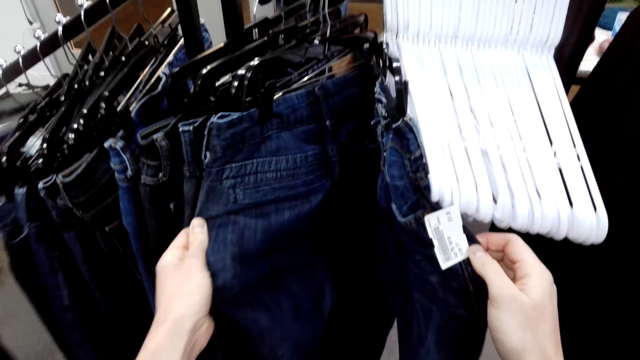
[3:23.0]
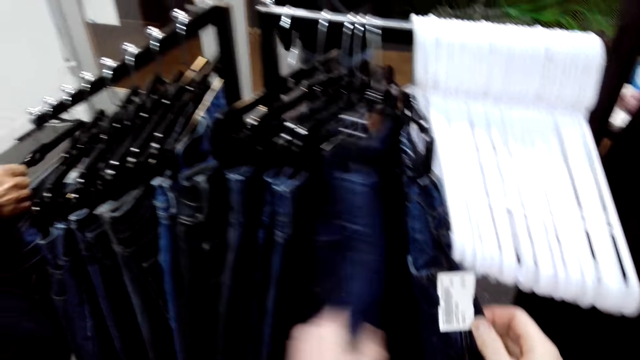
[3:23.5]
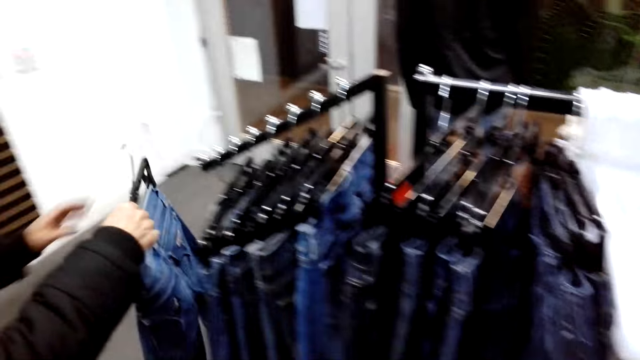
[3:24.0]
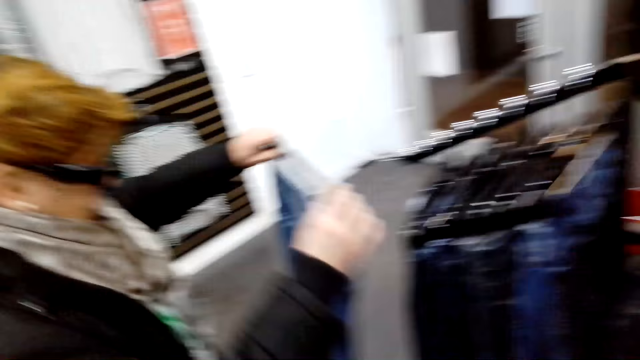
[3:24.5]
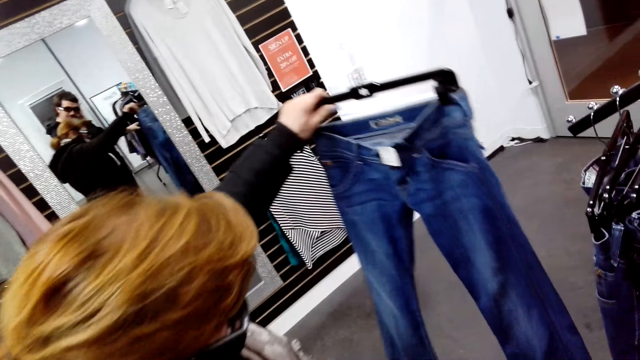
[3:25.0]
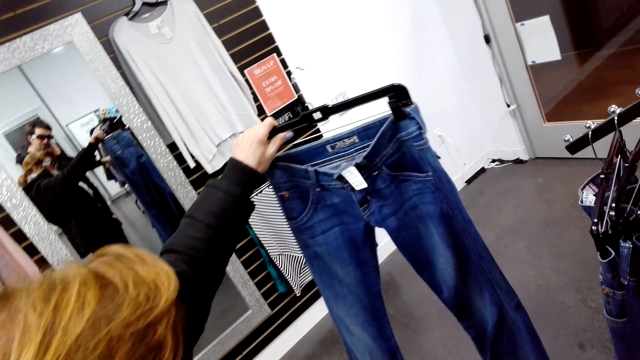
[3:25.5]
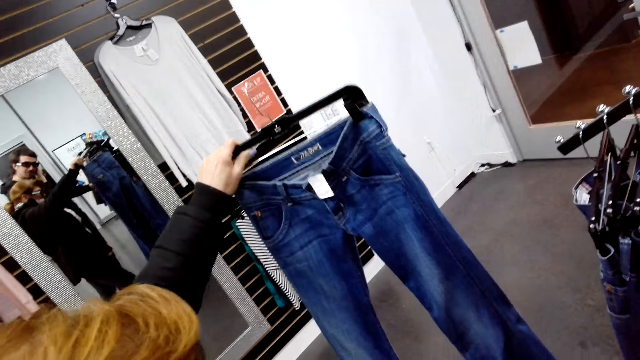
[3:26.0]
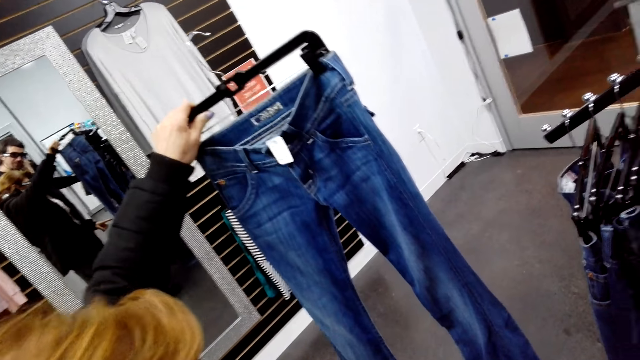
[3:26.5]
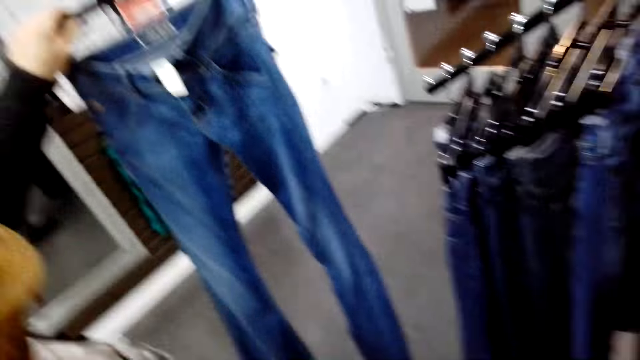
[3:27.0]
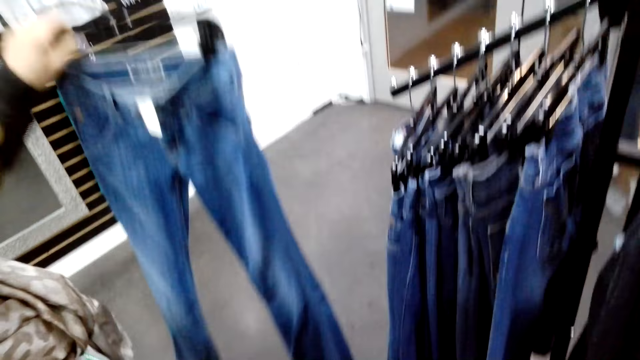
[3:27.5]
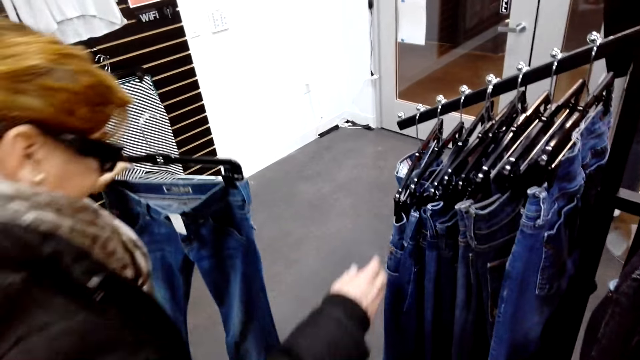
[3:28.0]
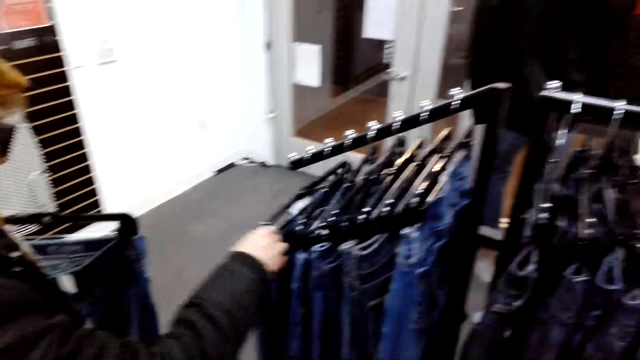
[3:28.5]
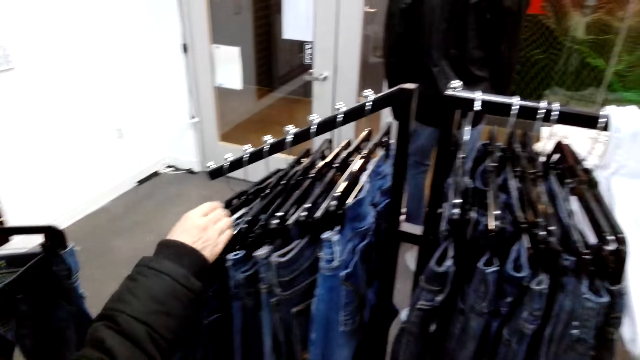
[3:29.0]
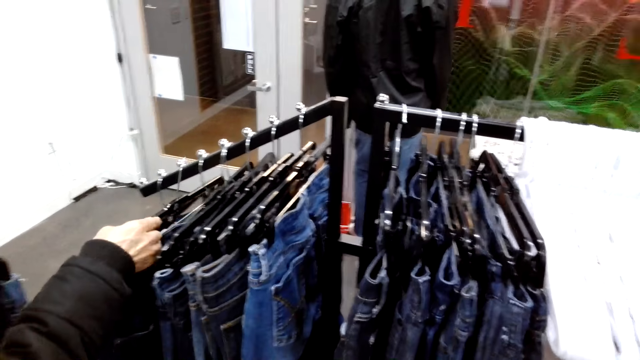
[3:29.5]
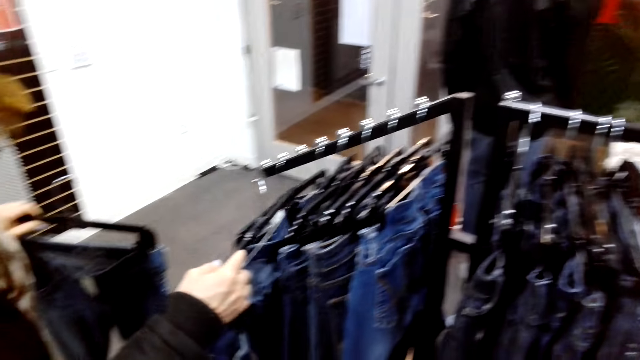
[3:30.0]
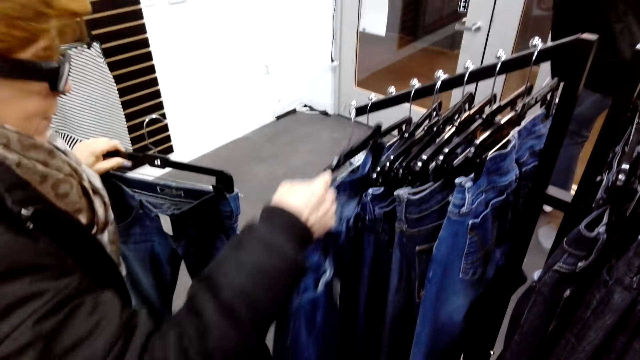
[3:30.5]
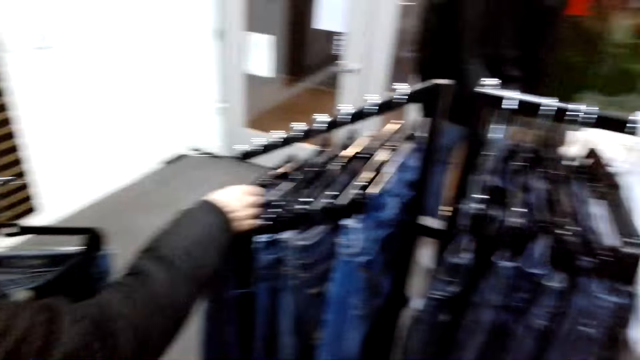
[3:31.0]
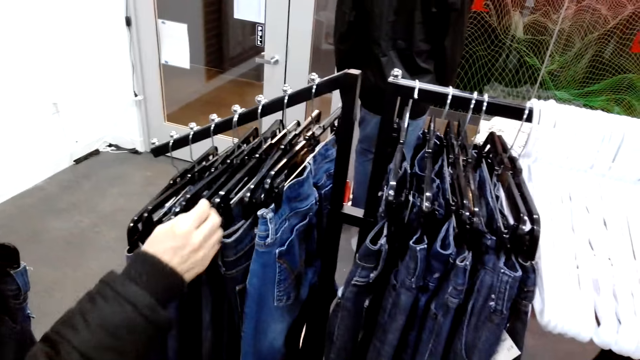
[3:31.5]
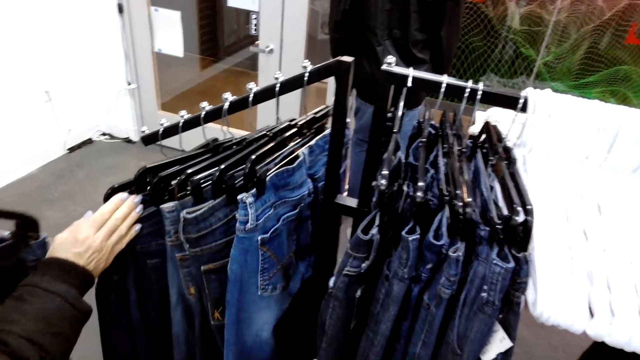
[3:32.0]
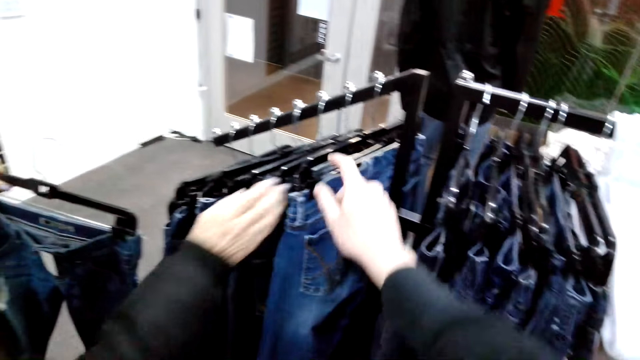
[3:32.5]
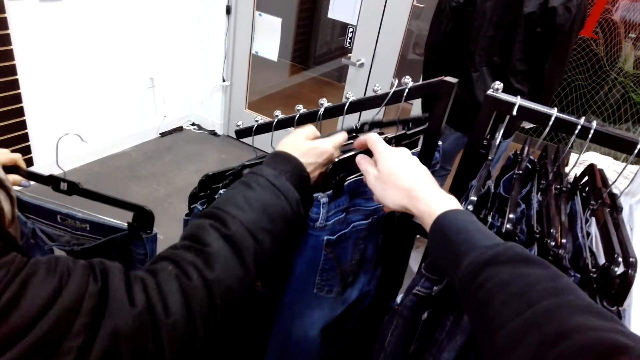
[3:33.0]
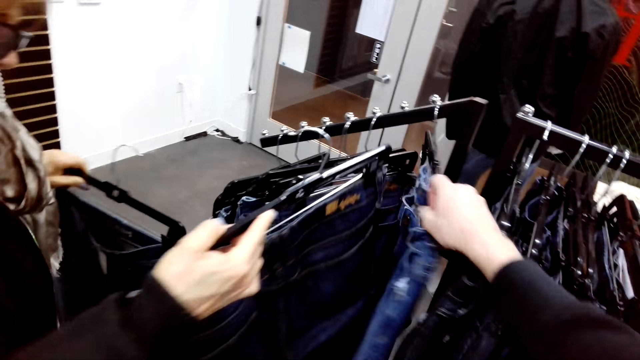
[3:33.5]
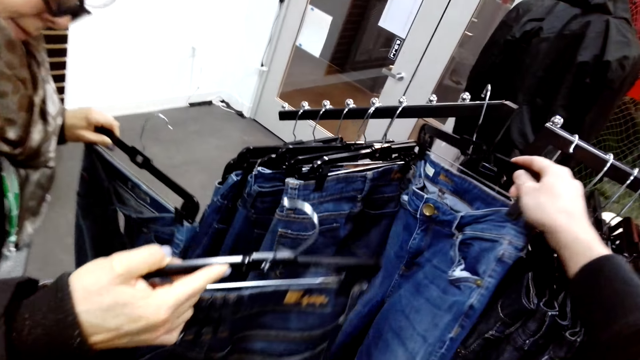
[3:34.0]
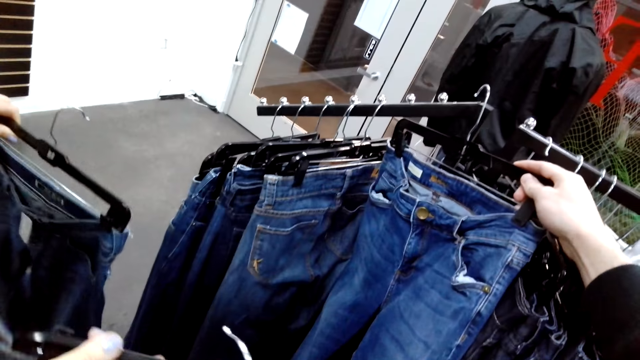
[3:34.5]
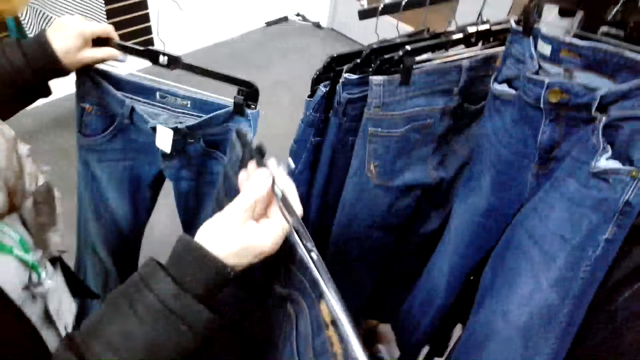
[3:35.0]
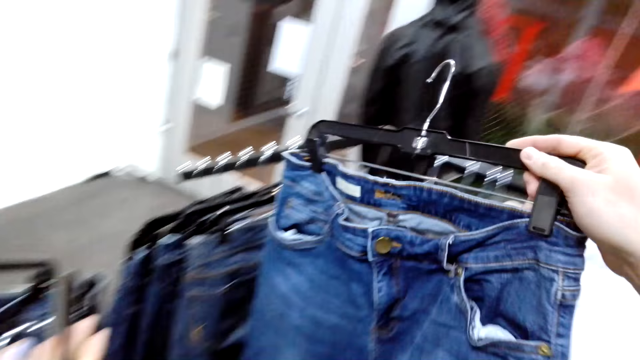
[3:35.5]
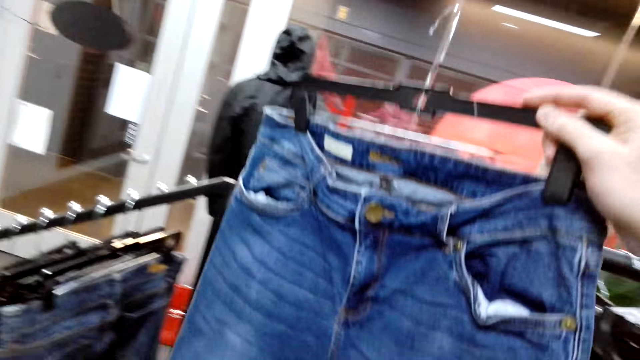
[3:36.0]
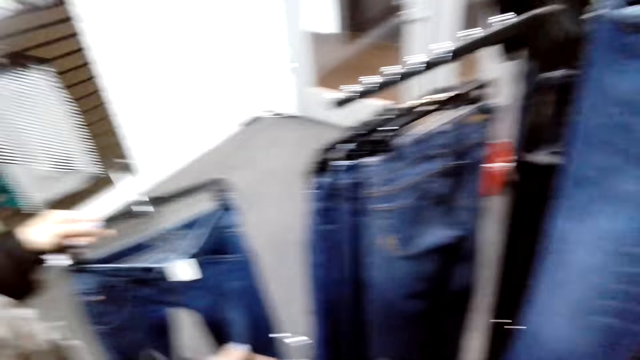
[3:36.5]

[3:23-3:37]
A woman removes jeans or pants on a hanger from the stand. The woman looks at the jeans, straightens the jeans, and checks for jeans on hangers. The woman removes a pant from the stand and puts the pant on the stand. The camera wearer picks up jeans on a hanger. The woman picks up jeans on a hanger from the stand.

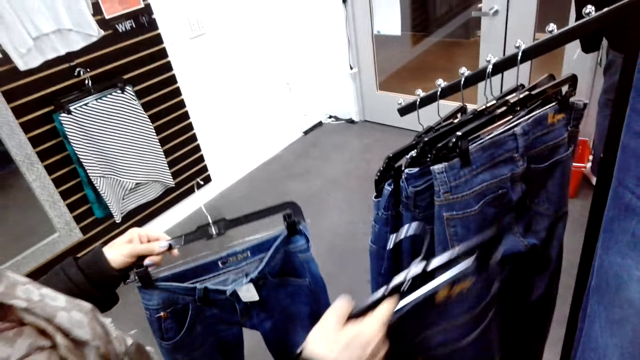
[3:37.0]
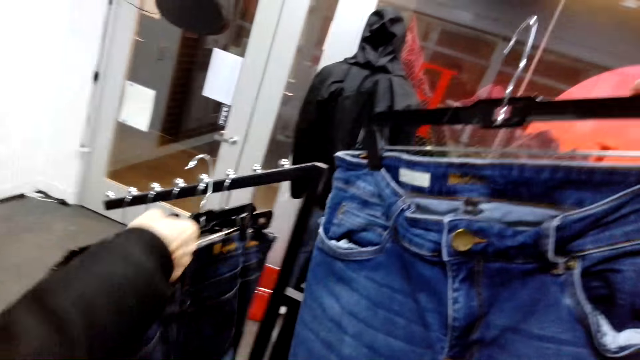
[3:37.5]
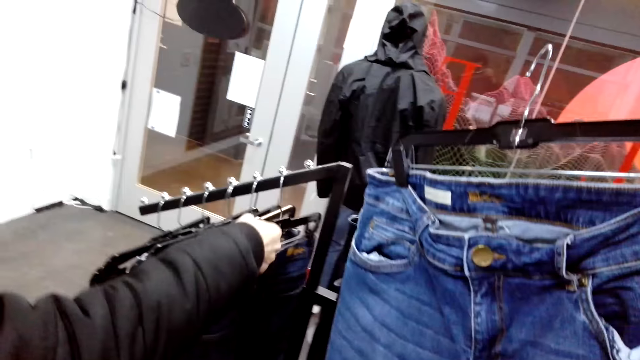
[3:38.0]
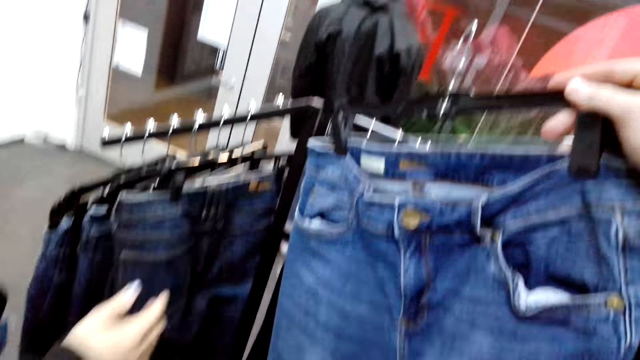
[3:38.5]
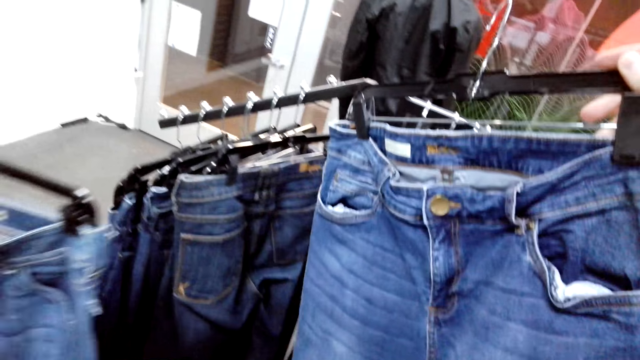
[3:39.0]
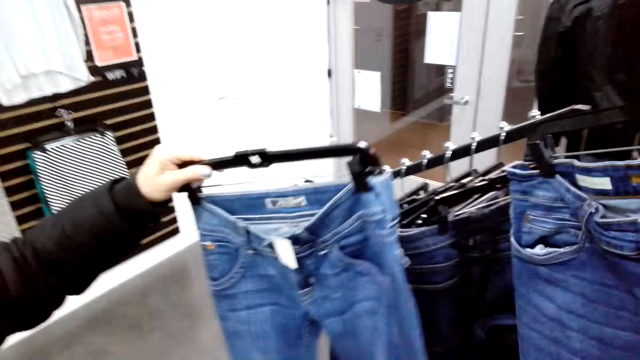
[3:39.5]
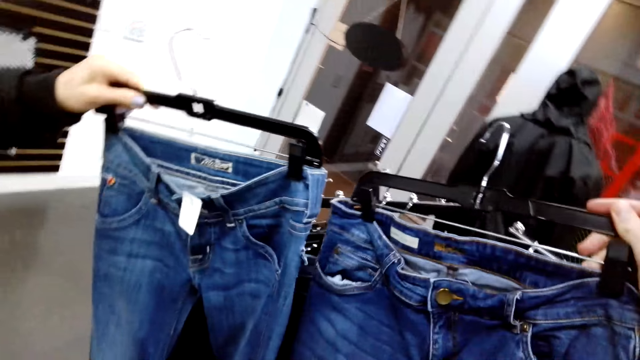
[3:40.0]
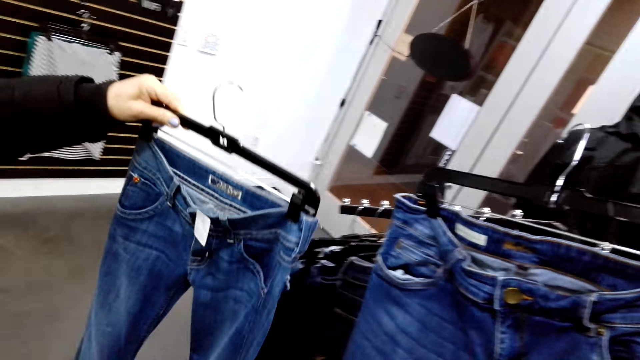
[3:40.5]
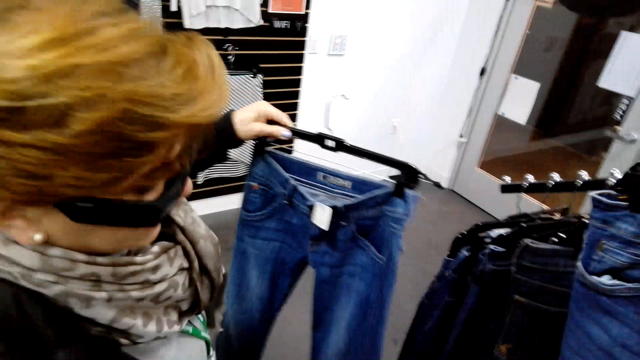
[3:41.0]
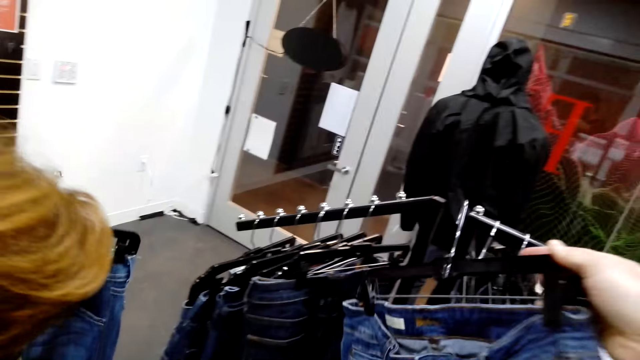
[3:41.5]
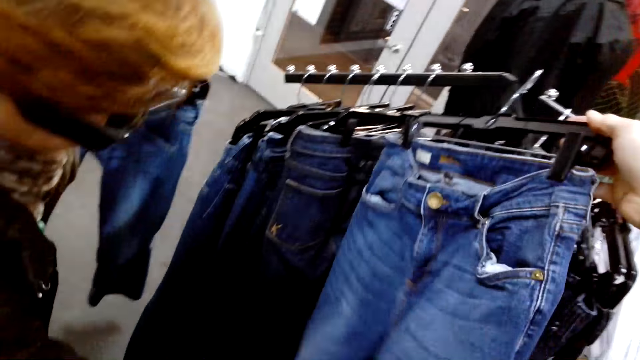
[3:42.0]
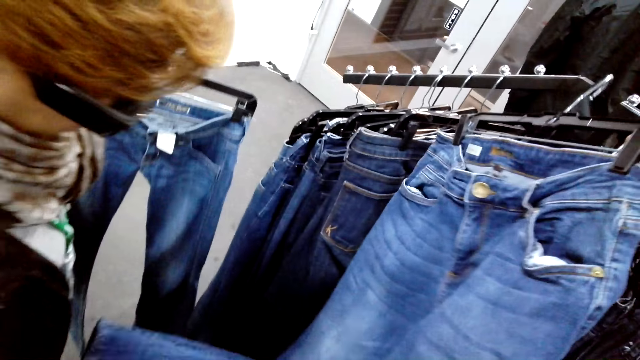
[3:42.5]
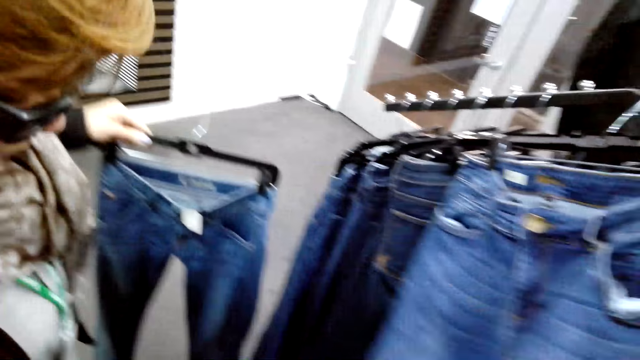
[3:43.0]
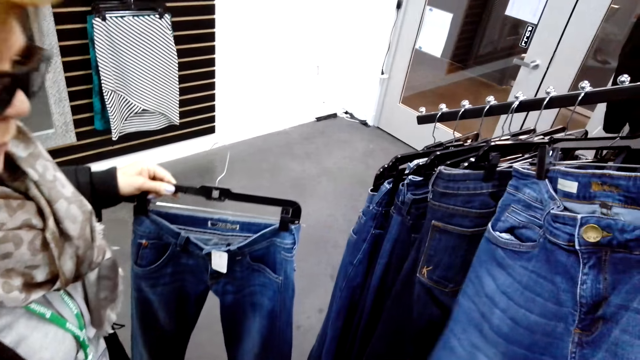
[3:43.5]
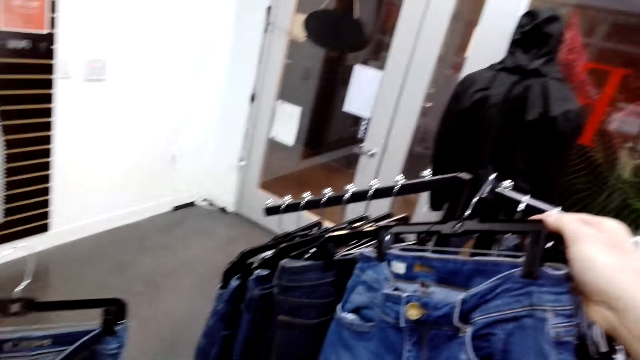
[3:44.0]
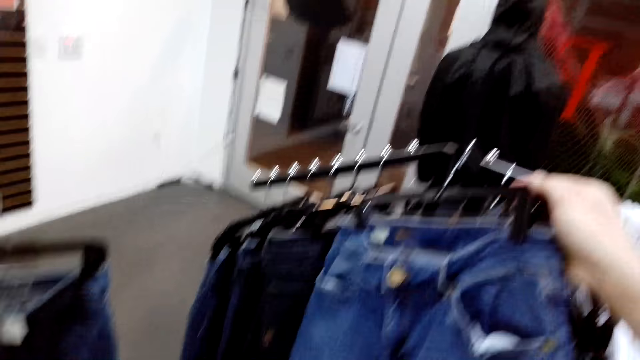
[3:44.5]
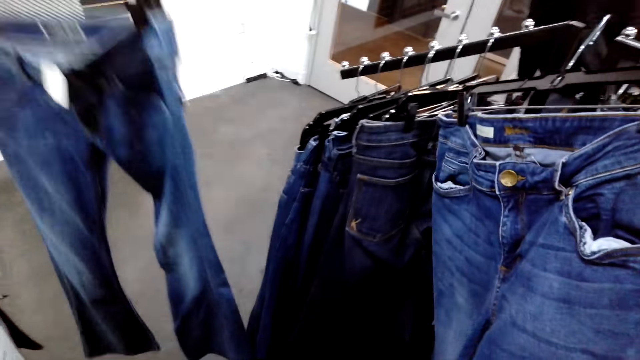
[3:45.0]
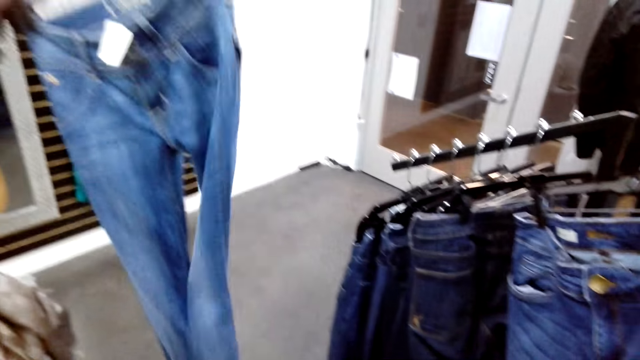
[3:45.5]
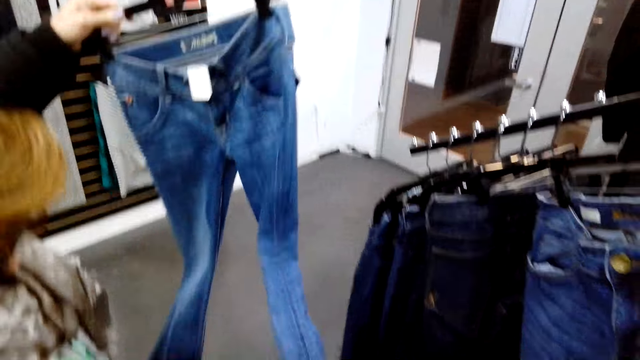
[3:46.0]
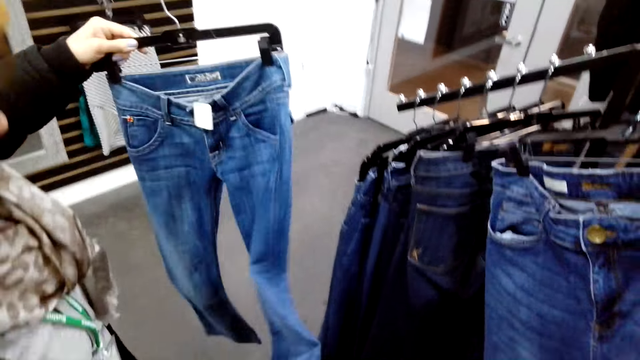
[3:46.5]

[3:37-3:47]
A woman puts jeans or pants on a hanger on the stand. The woman straightens the jeans and pulls a leg of the pants.
